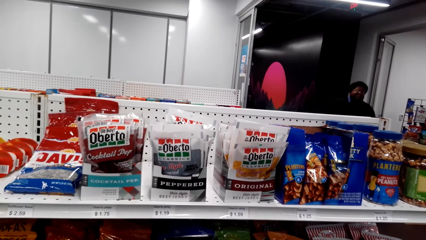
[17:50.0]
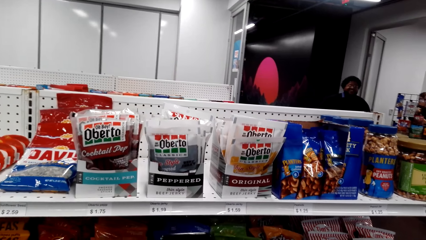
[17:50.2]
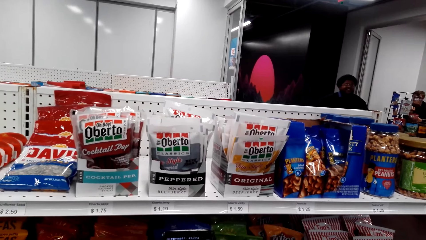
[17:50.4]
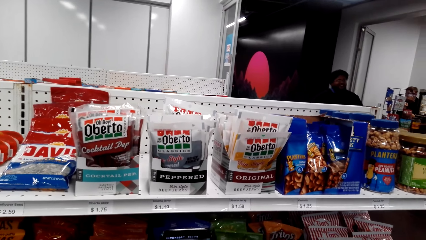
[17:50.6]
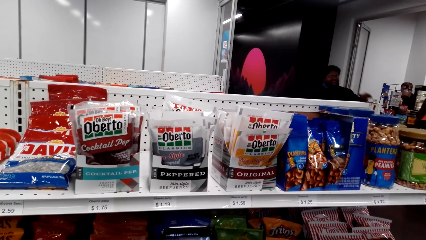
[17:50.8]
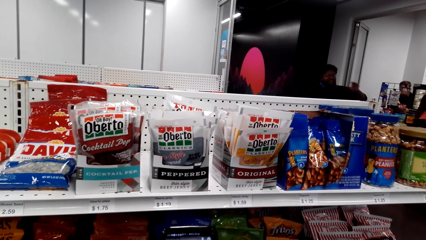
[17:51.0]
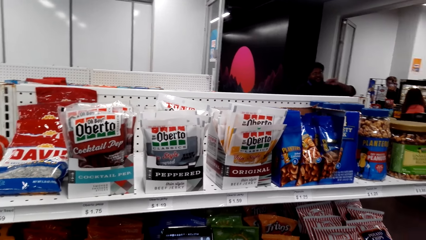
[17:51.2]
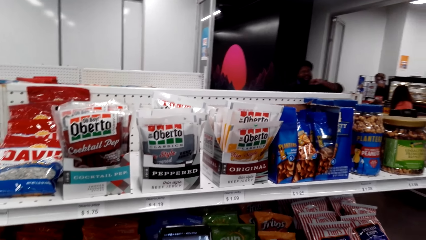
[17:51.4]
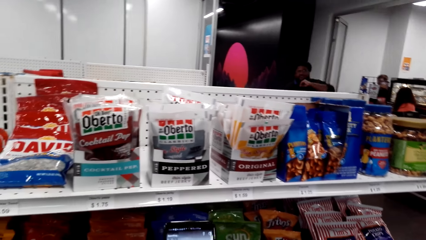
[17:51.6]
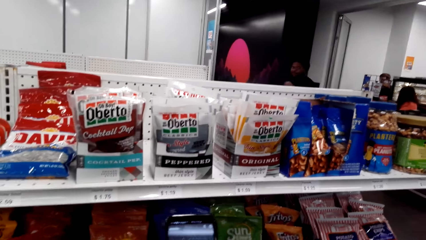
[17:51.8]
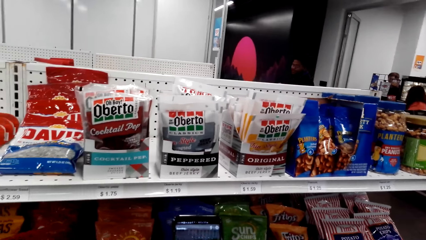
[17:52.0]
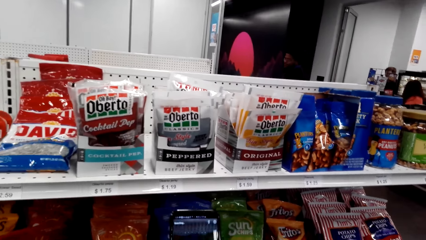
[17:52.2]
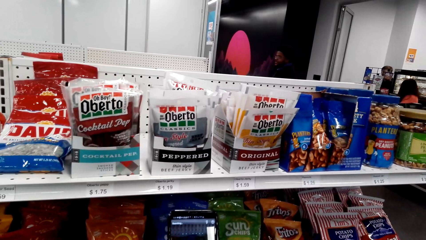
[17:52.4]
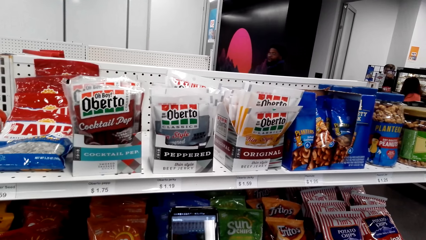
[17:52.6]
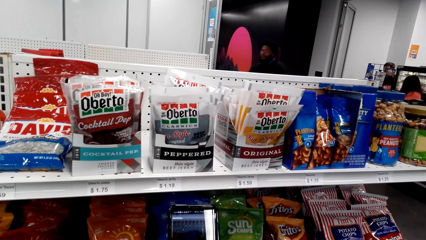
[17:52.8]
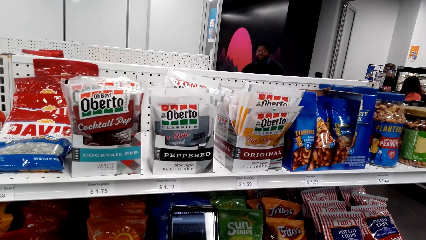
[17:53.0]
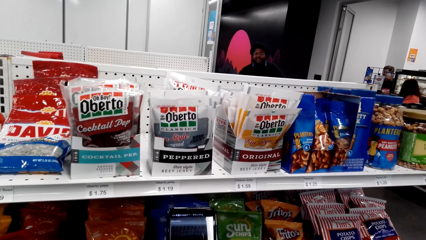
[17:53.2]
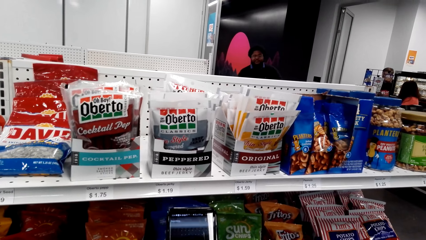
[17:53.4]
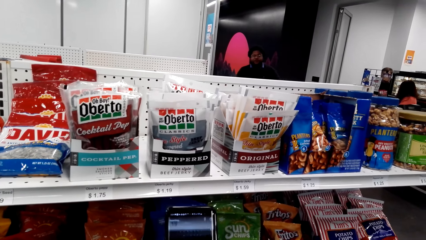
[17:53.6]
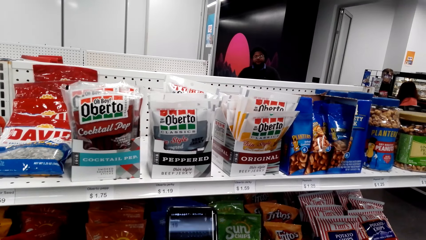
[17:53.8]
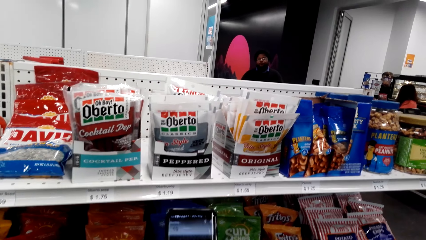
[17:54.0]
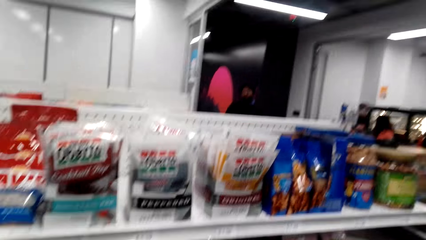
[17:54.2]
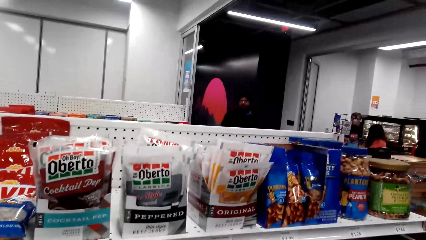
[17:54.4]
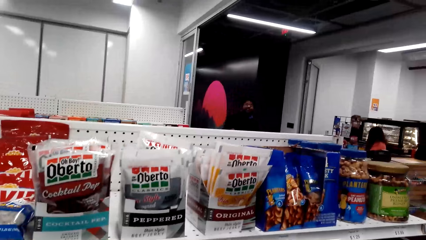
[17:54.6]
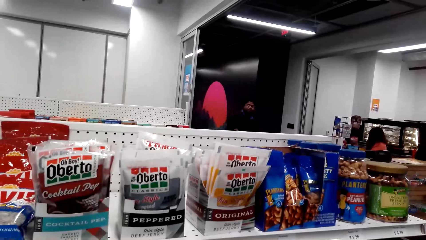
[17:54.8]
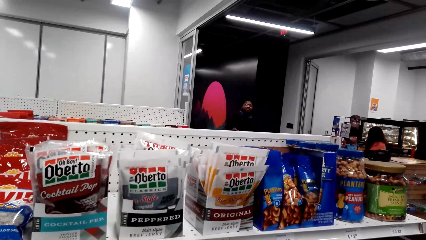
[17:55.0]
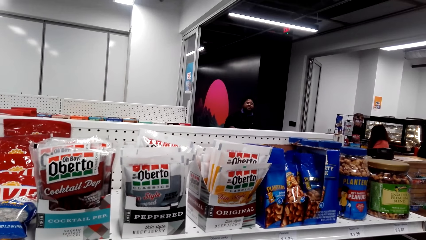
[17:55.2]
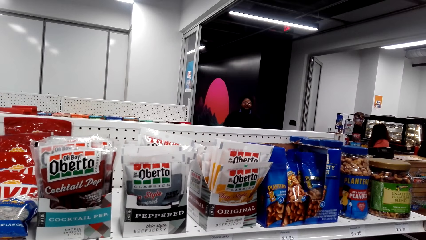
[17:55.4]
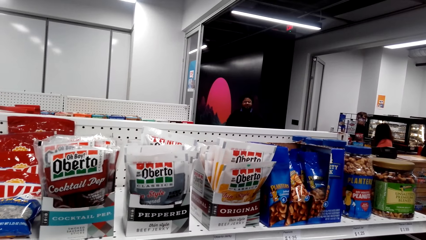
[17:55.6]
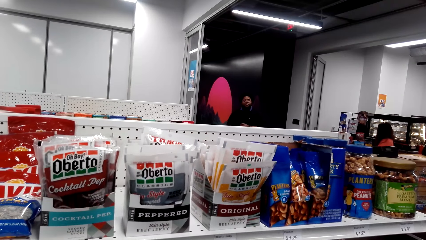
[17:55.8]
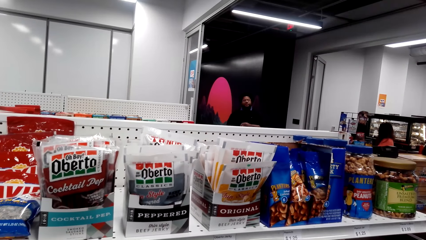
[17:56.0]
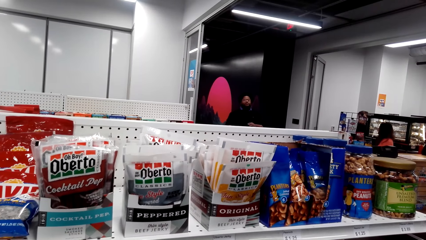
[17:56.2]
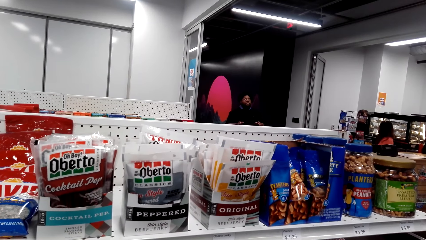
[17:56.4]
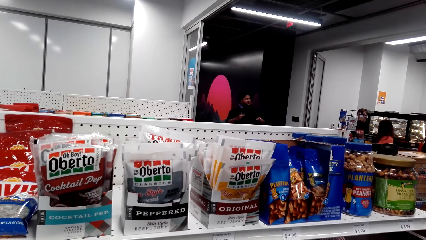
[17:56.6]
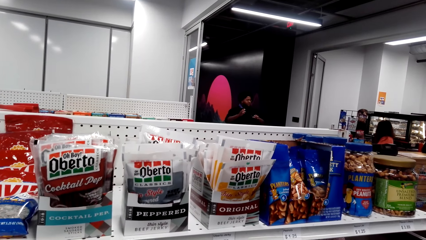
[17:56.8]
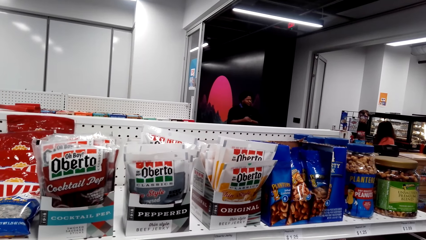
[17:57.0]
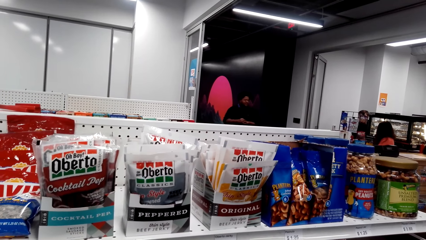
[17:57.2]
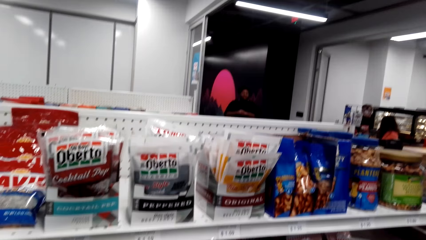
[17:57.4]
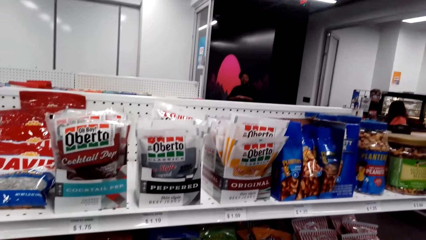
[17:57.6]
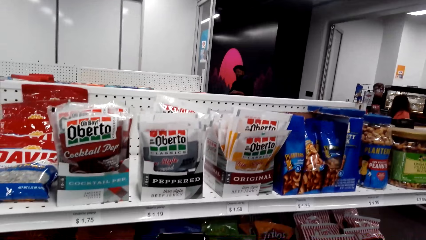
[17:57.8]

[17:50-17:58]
The camera wearer takes a picture of the chips. They look around. They look at a person.

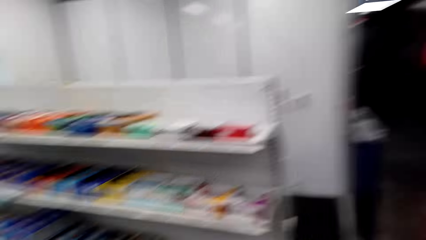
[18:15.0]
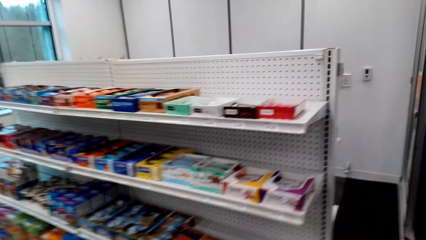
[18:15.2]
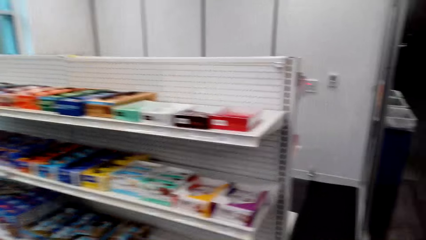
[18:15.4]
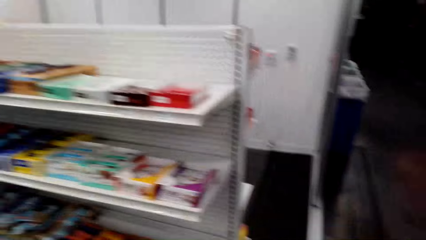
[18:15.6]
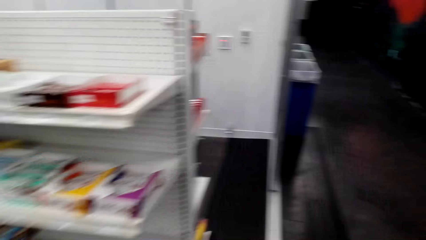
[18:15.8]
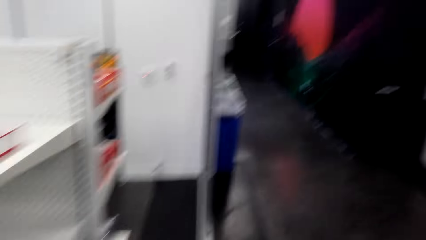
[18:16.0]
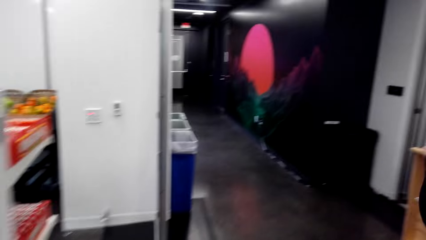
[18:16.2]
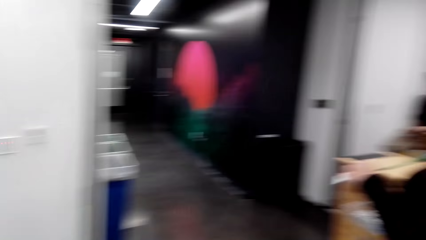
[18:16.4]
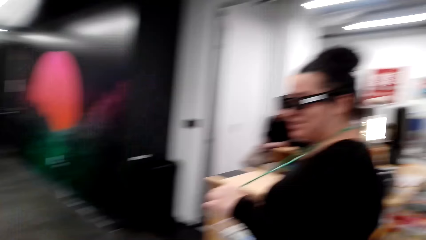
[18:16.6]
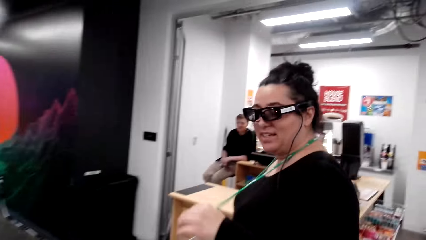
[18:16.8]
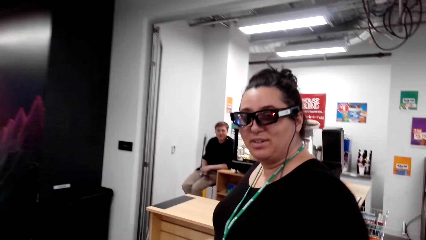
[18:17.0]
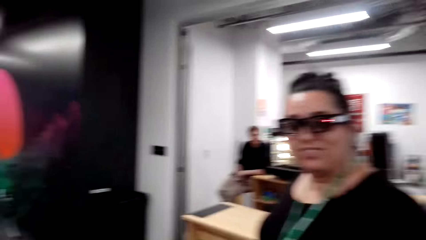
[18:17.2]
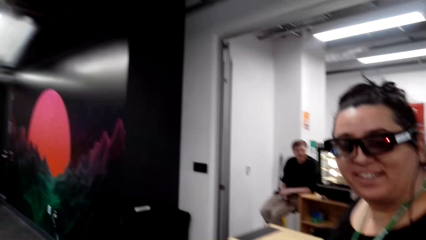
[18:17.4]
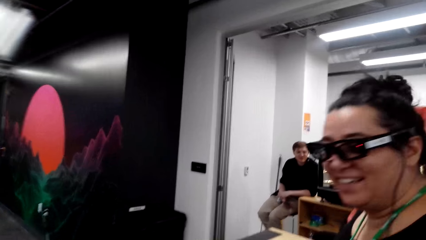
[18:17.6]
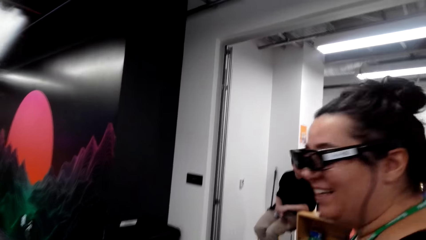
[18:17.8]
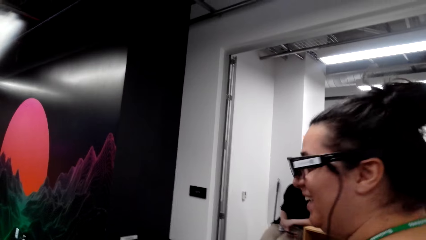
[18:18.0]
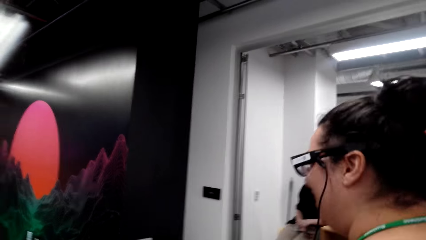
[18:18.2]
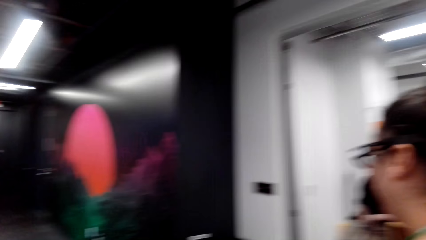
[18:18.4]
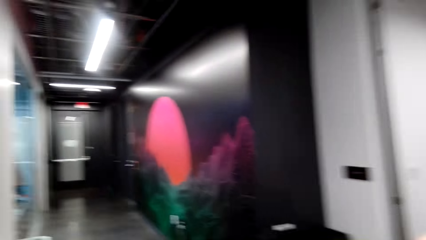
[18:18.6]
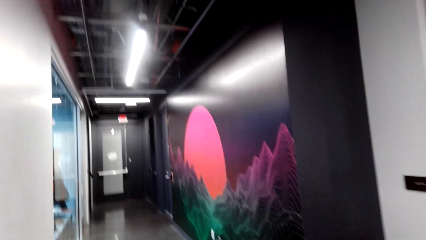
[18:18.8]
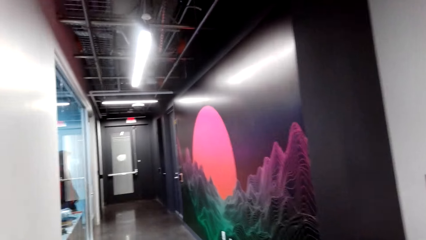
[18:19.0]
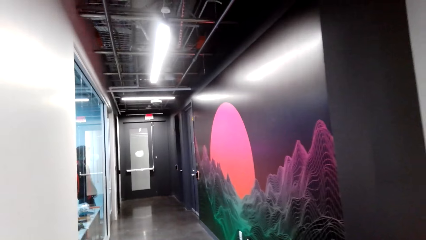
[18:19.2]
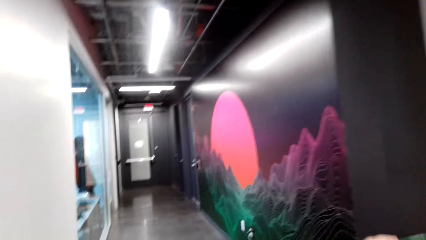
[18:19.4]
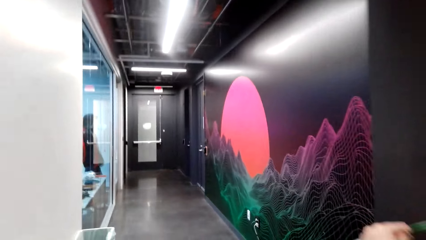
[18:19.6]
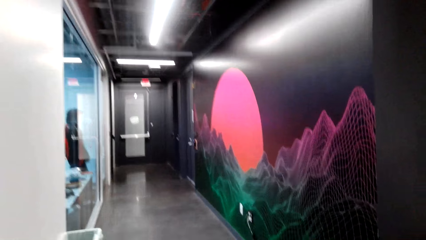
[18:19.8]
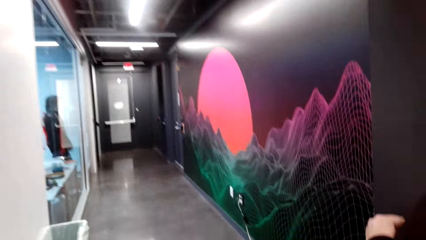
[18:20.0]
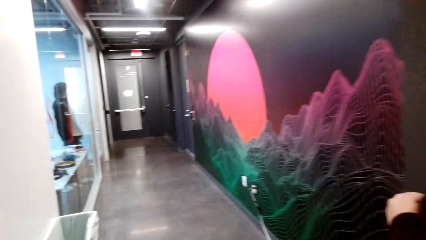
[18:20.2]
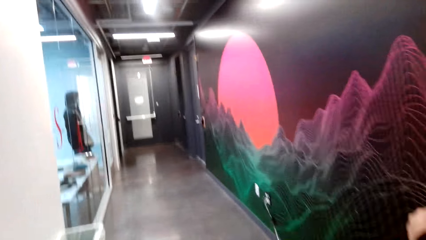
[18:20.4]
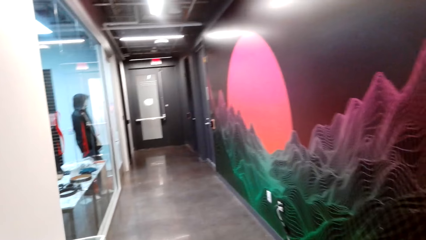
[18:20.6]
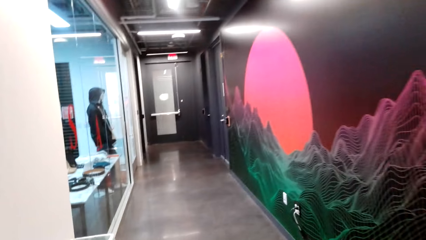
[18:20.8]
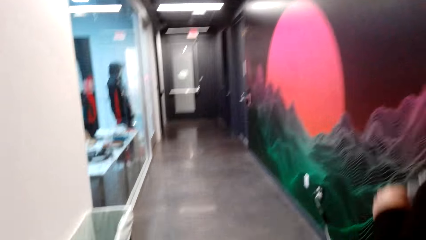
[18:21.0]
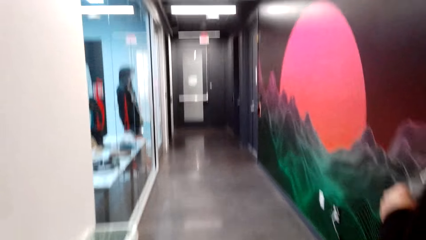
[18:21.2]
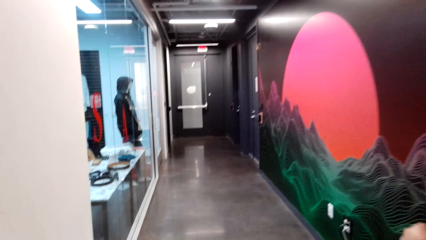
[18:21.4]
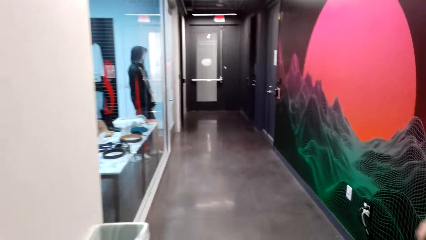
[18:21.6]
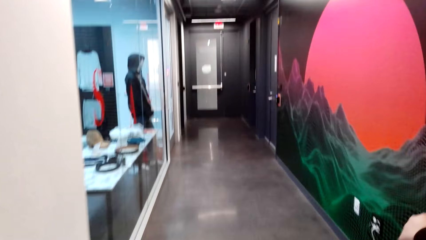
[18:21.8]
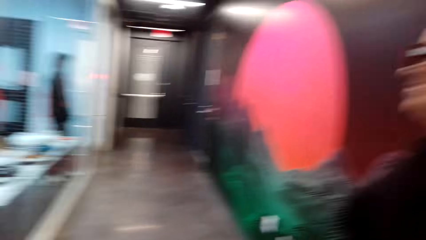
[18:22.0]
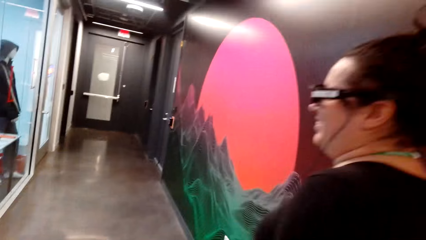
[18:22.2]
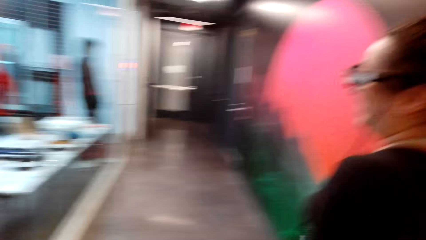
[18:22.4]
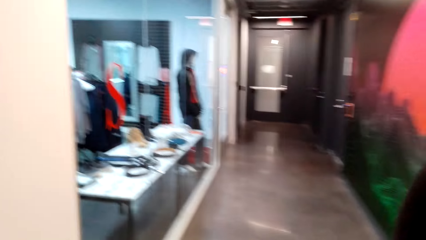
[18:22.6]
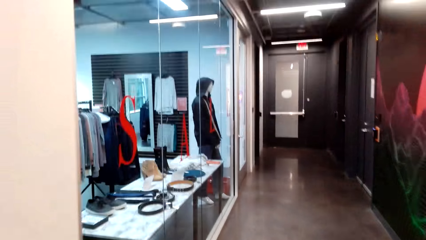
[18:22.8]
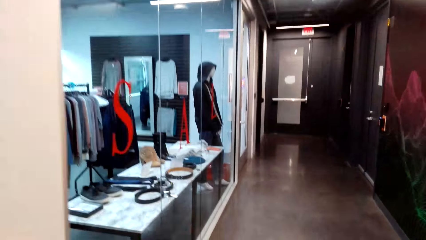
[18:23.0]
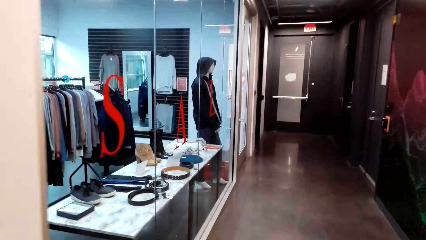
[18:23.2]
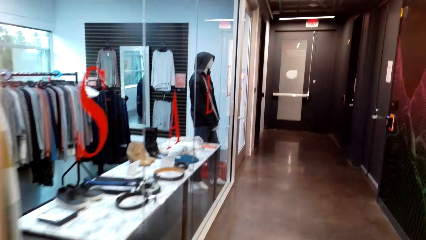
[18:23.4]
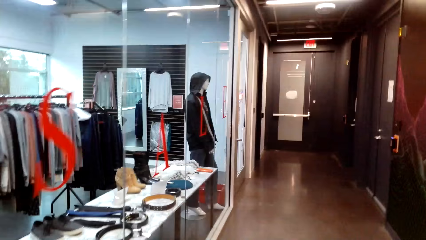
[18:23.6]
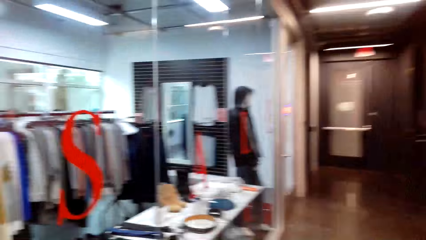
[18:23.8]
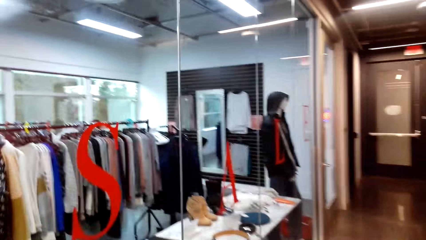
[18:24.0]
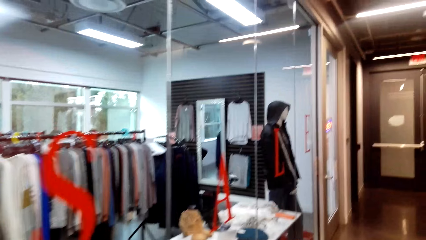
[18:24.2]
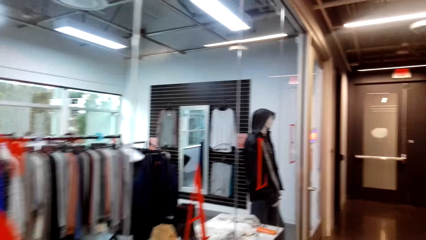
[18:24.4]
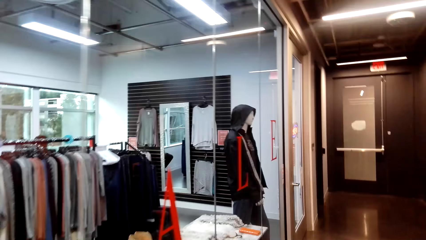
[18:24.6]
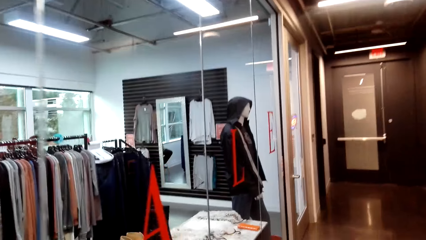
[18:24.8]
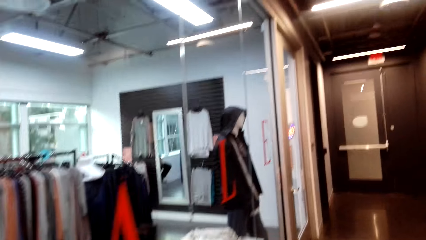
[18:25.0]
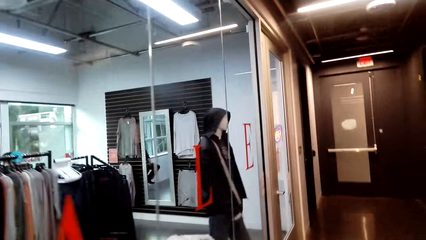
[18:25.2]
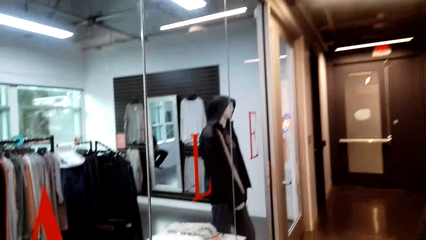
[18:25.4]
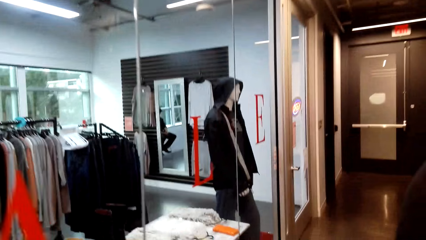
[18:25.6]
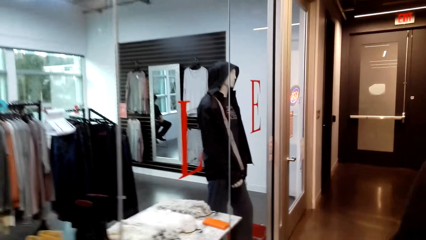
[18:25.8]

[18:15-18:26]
The camera wearer walks.
